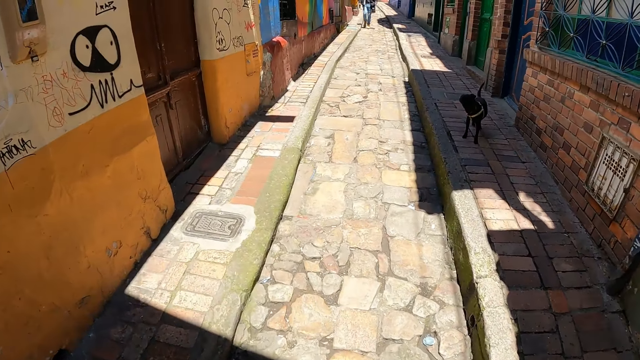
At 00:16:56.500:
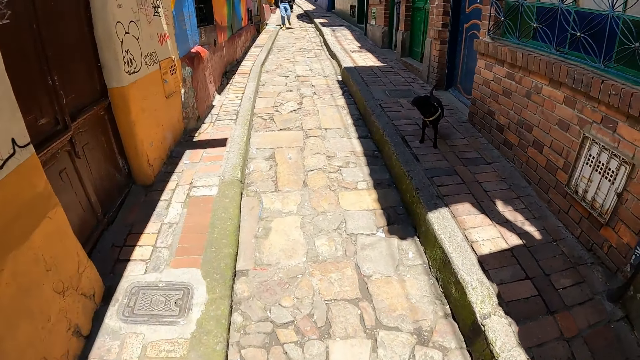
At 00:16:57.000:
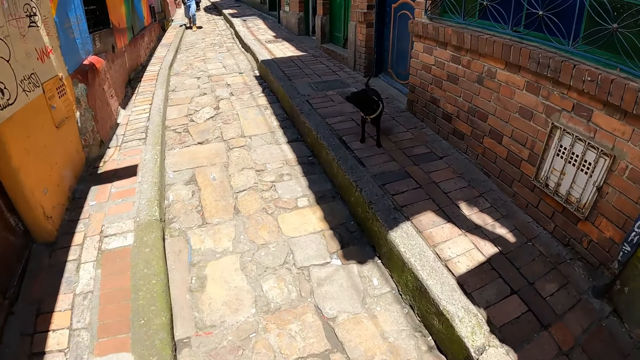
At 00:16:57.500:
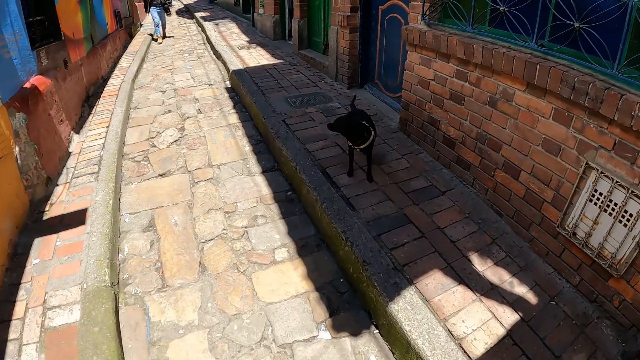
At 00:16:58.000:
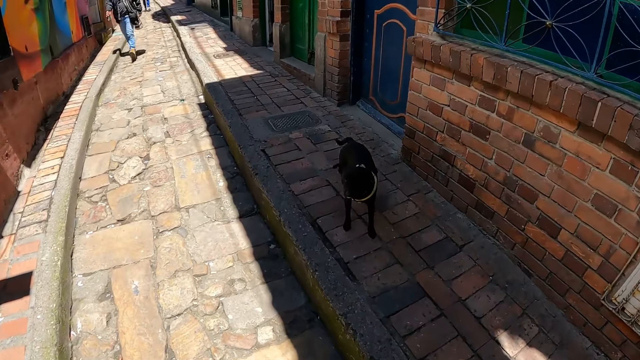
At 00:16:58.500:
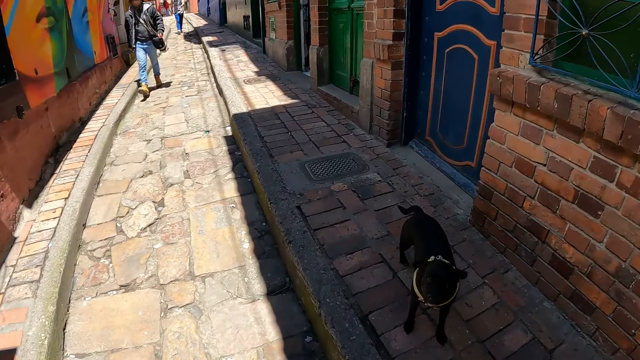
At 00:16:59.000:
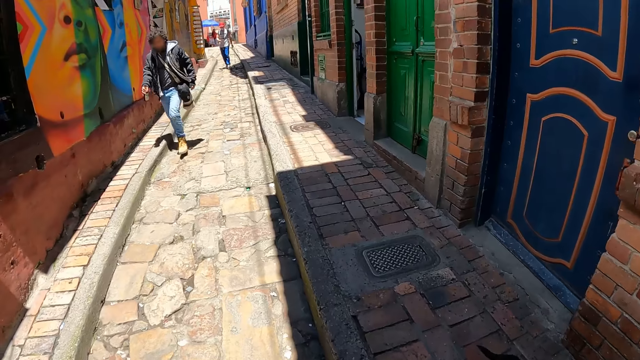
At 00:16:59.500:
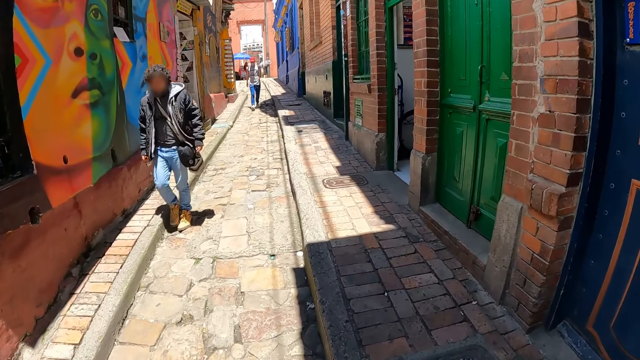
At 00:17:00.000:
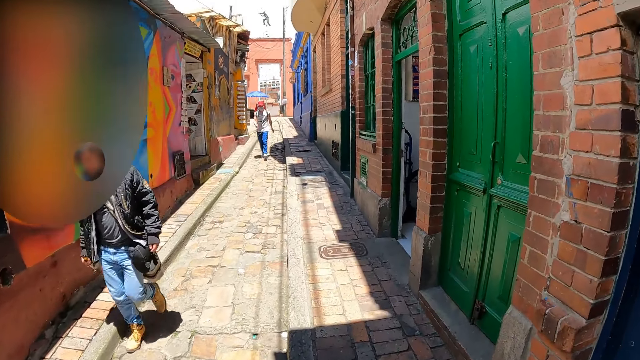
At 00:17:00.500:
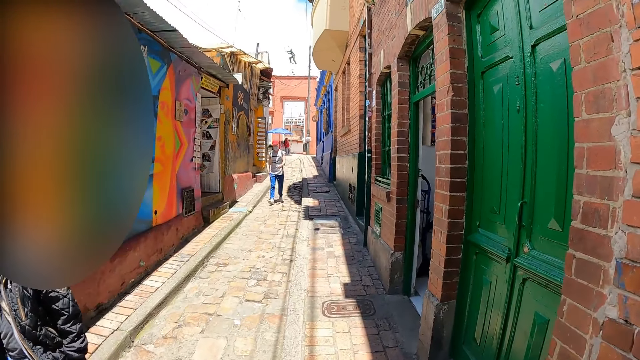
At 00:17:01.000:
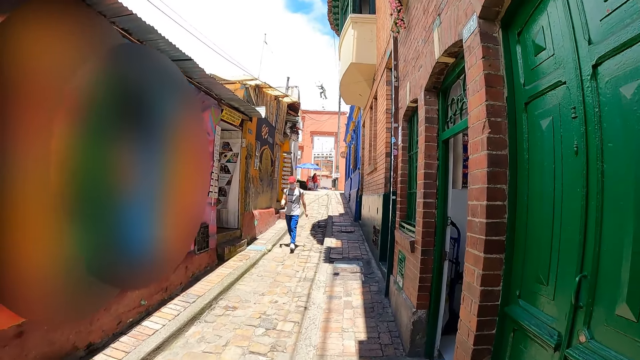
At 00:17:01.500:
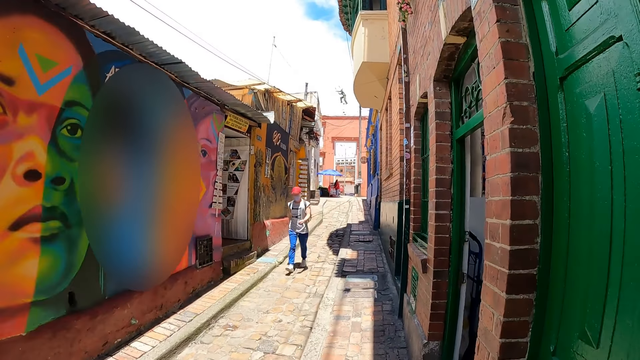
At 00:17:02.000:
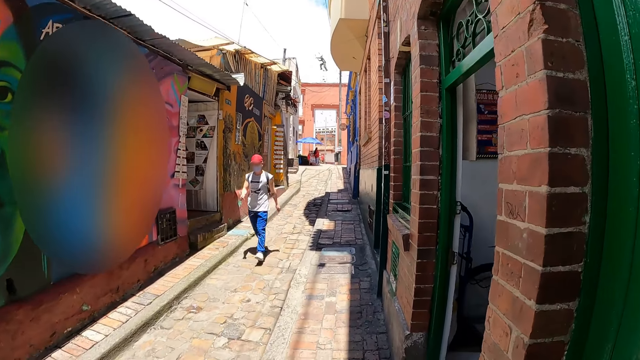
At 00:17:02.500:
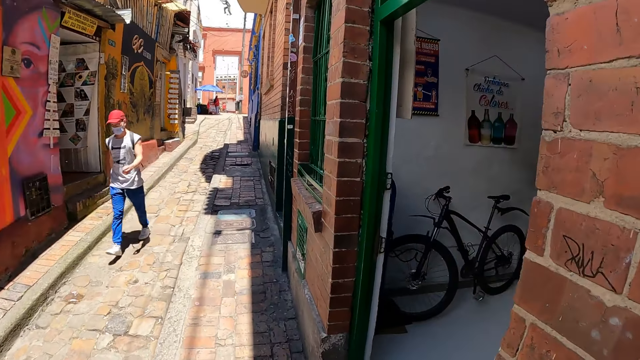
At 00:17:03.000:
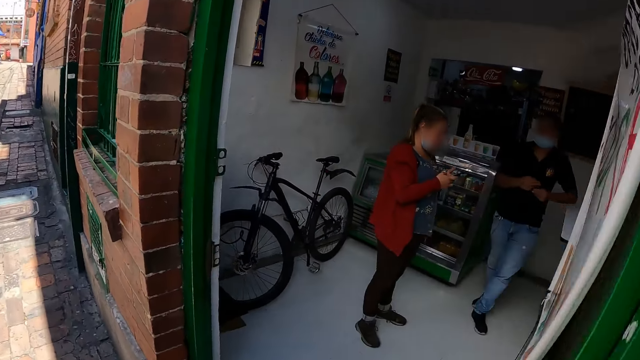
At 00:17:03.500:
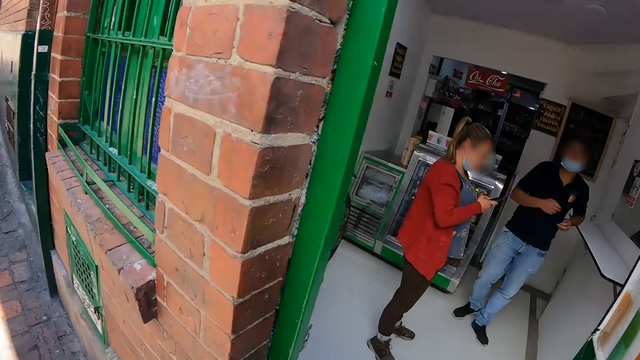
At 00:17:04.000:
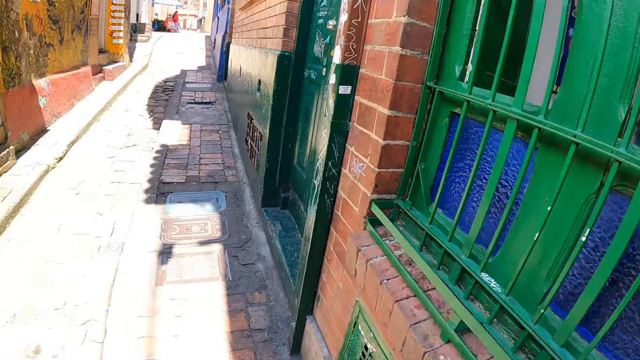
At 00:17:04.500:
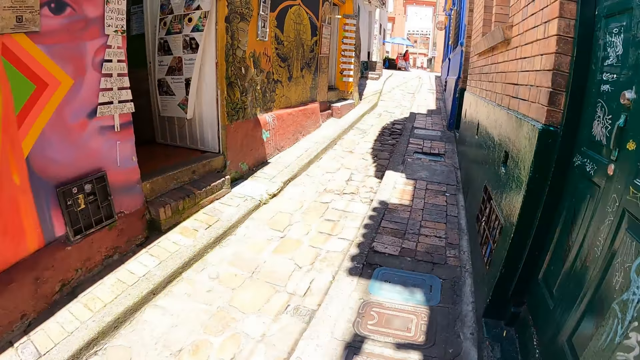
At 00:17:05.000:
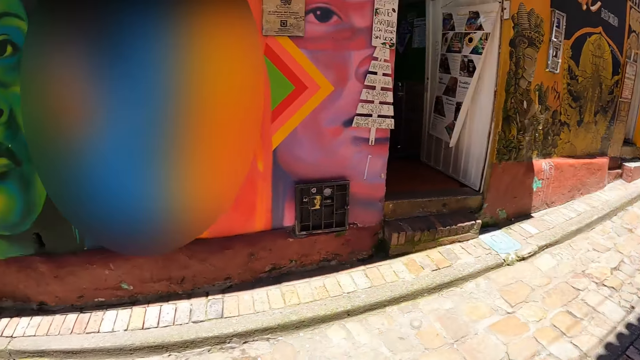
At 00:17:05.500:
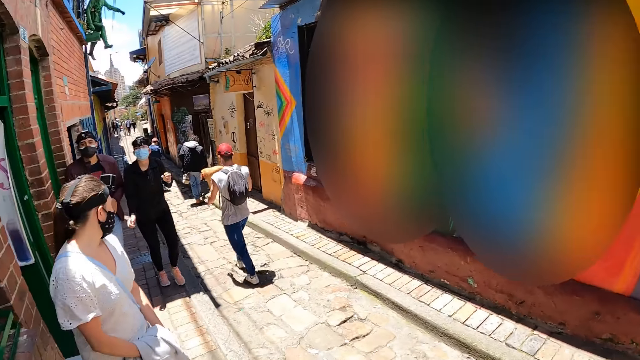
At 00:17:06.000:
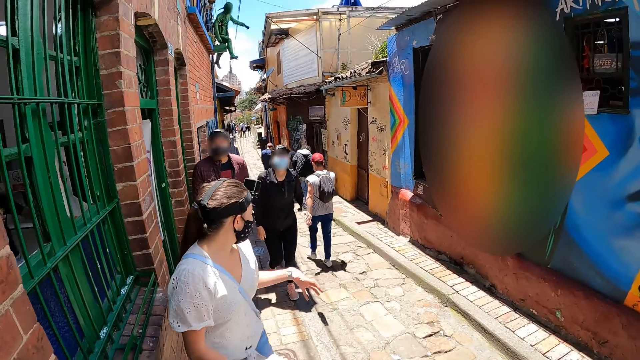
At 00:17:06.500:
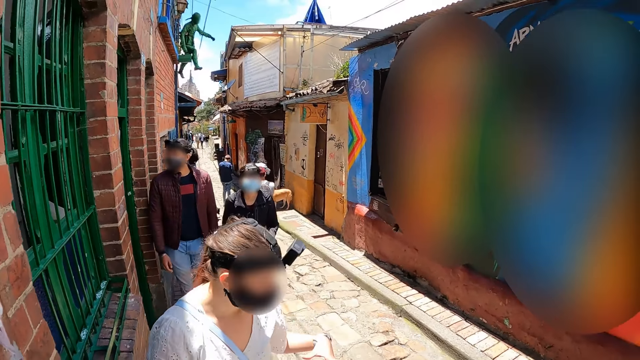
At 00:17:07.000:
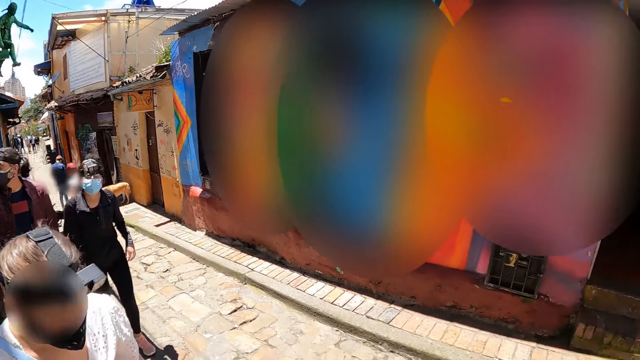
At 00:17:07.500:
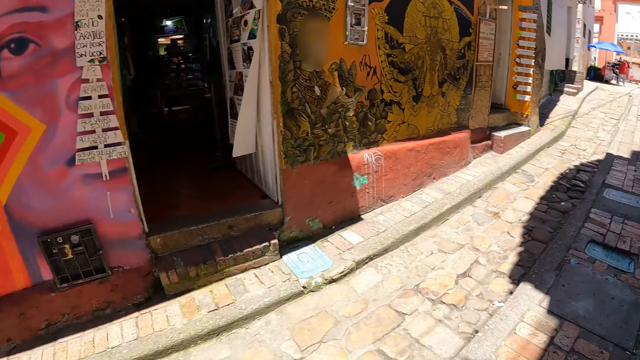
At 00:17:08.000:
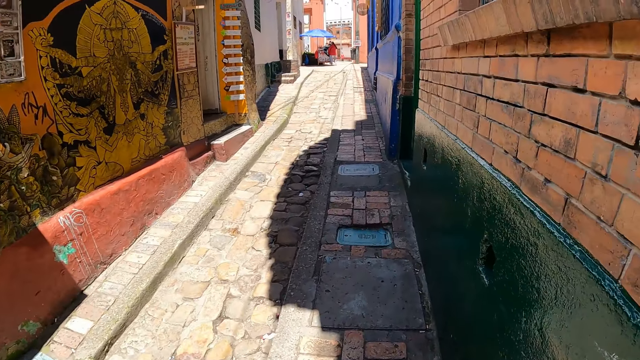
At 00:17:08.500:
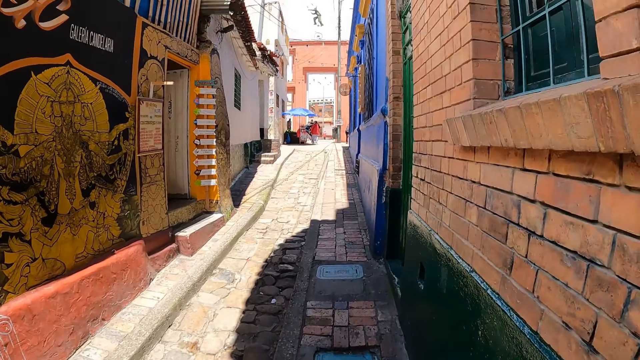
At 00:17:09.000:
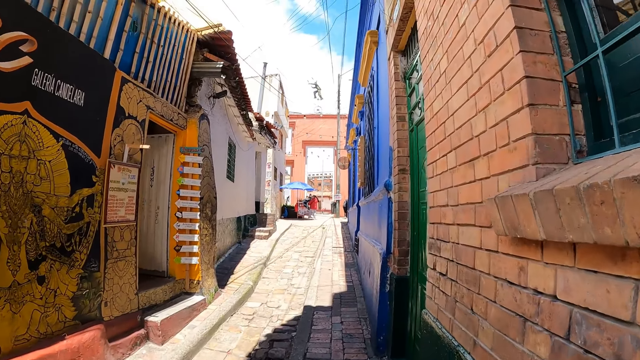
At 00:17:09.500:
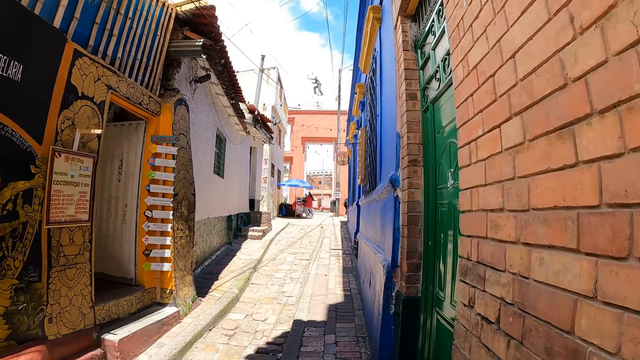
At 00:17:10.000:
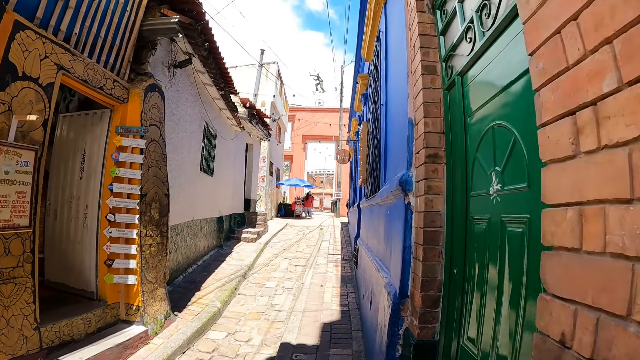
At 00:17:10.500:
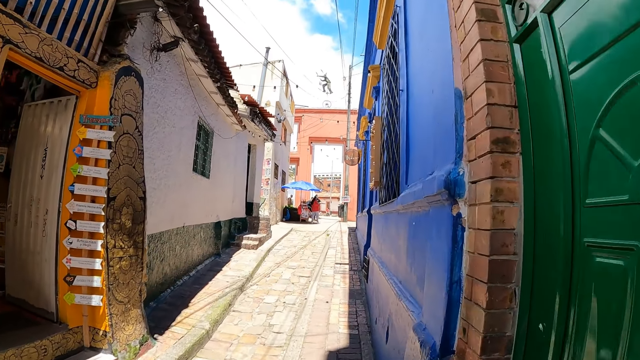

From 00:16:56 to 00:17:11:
The camera wearer looks forward. They look right. They look forward. They look right. They look left. They turn back. They look forward. A woman, a man and another woman walk around. The camera wearer turns back. They look forward.

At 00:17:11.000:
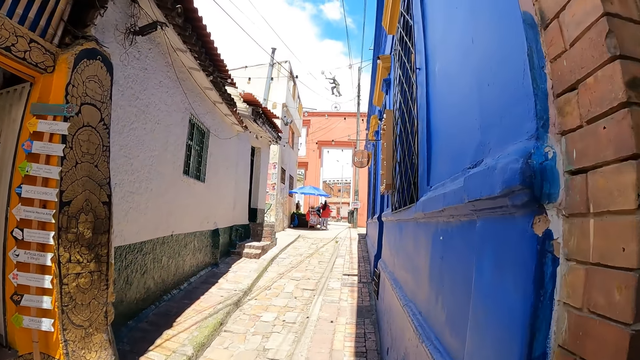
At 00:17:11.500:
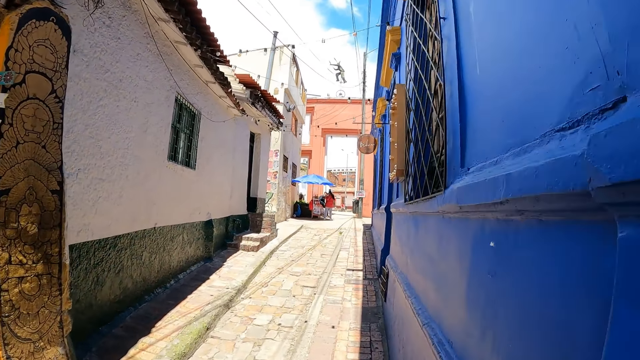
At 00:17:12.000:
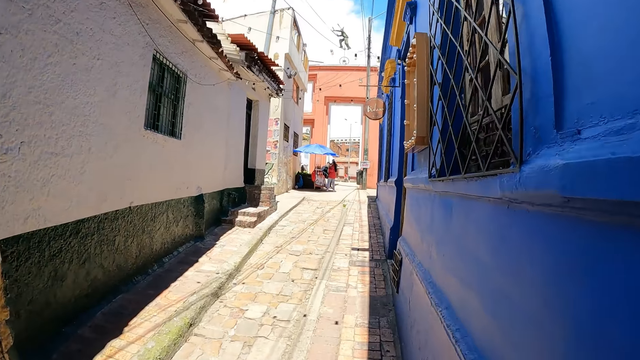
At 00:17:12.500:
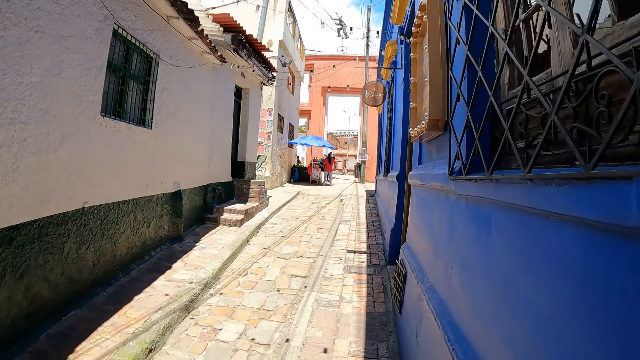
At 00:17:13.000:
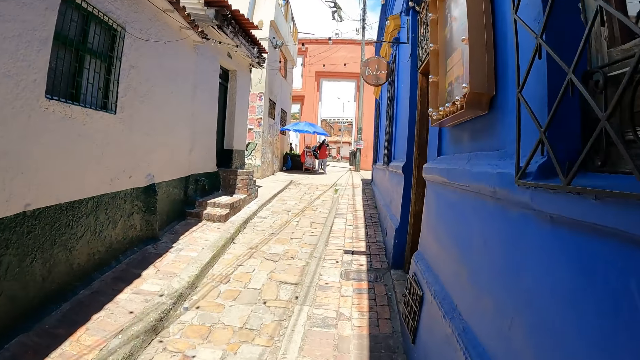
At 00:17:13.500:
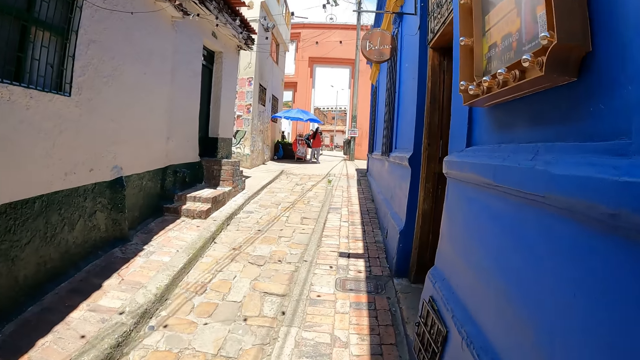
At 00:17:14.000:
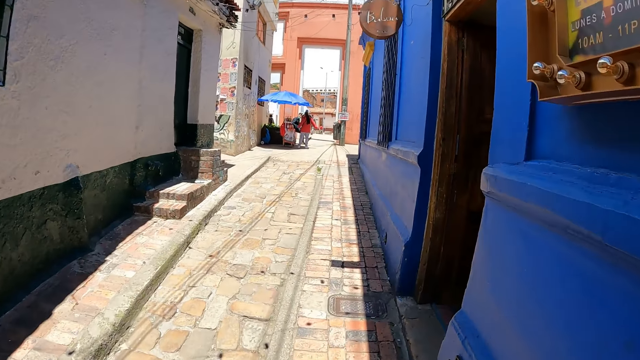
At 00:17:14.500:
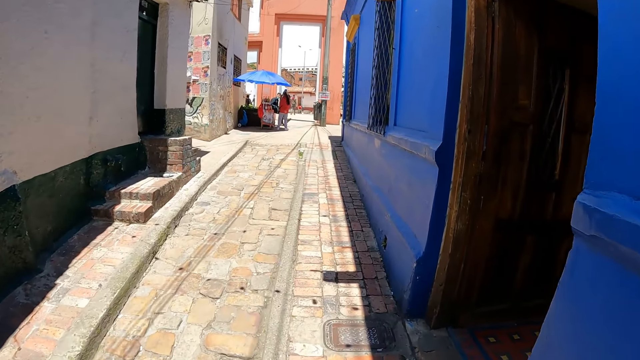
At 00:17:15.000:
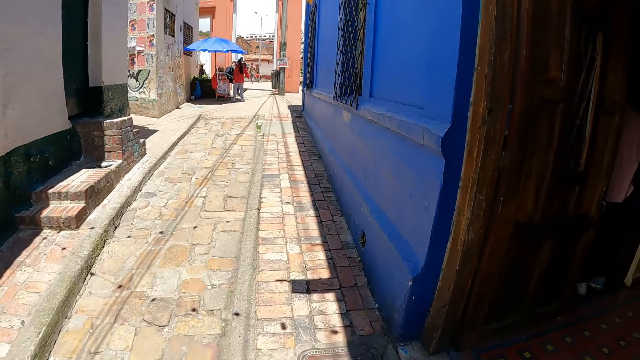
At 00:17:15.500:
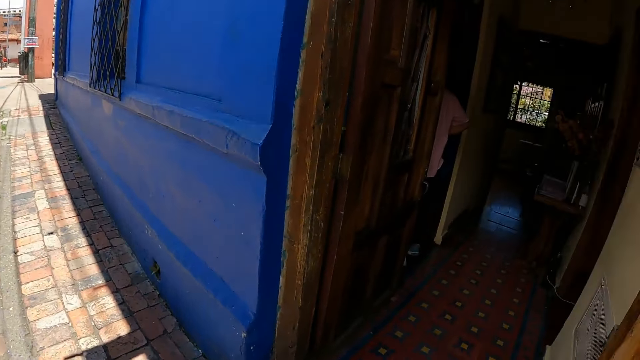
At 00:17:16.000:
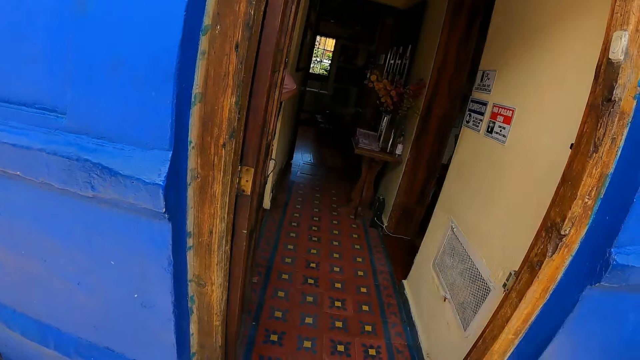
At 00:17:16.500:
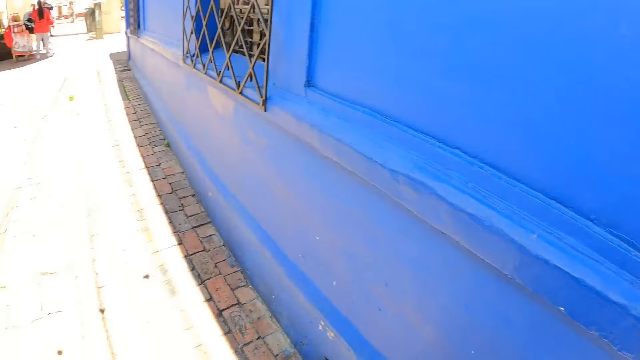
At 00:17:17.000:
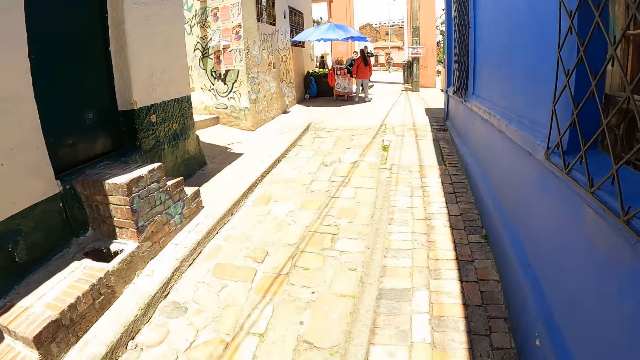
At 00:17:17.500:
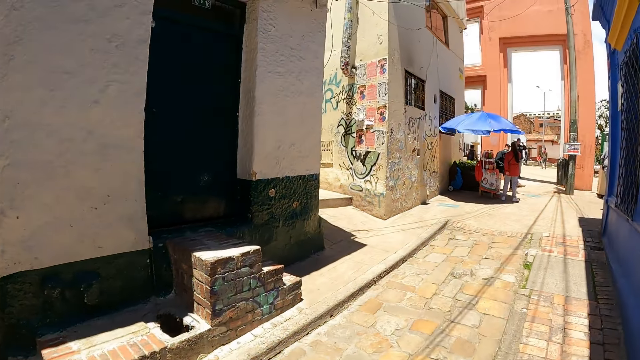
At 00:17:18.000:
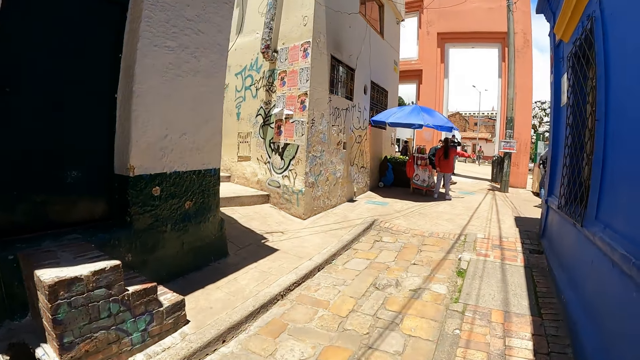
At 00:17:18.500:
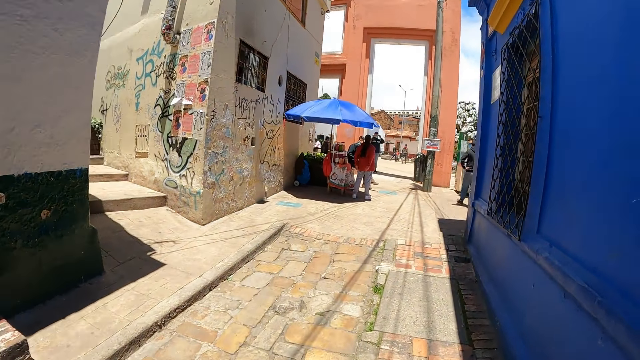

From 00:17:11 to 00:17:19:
The camera wearer turns right. They look around. They turn left. They look forward. They look left. They walk around.
